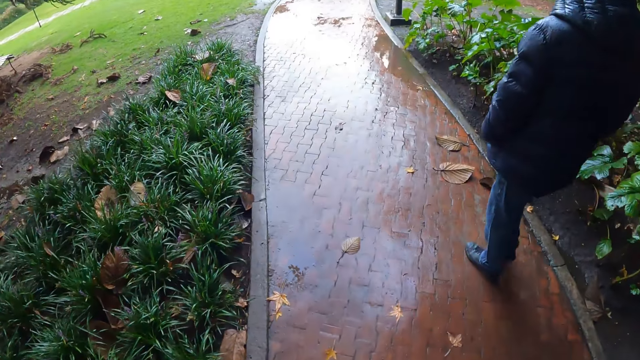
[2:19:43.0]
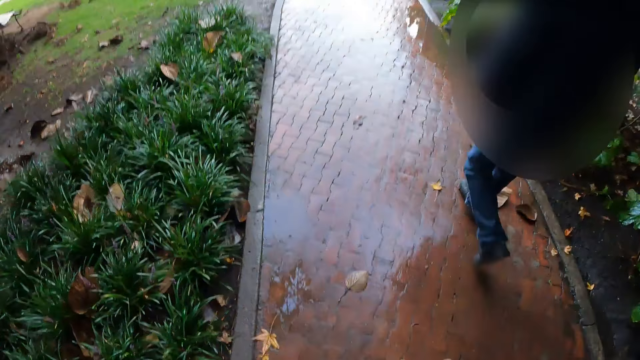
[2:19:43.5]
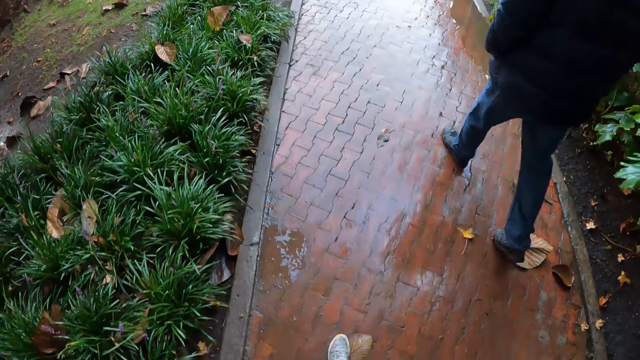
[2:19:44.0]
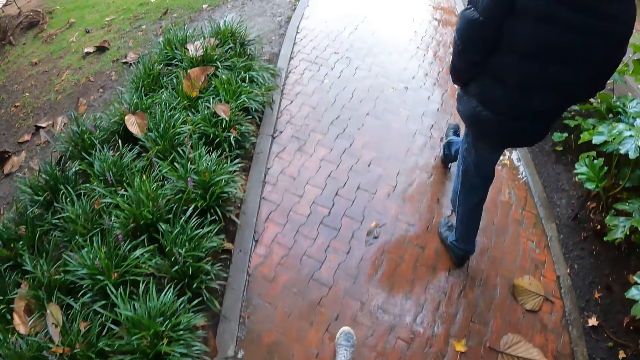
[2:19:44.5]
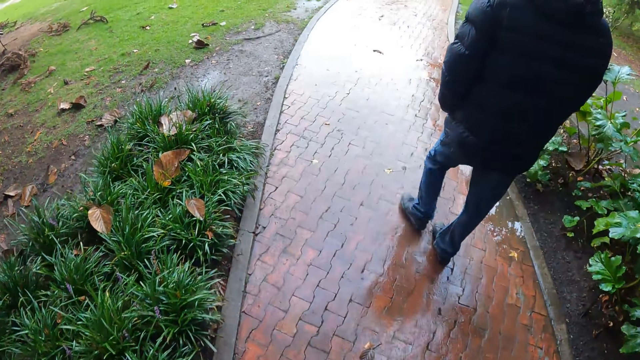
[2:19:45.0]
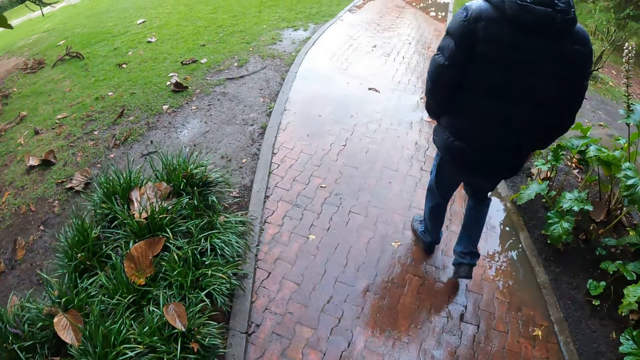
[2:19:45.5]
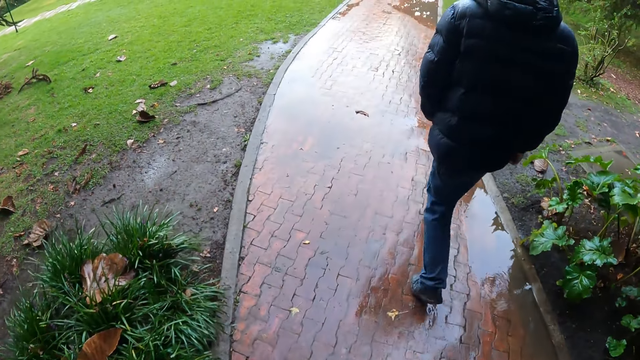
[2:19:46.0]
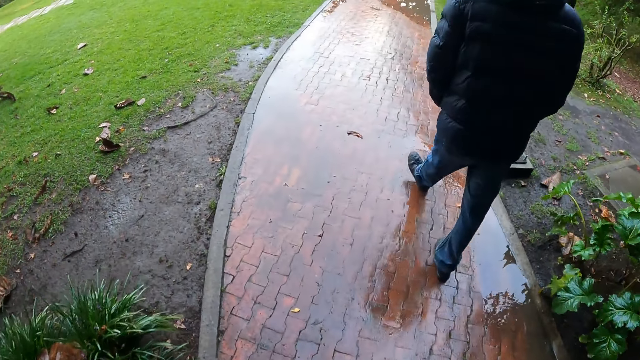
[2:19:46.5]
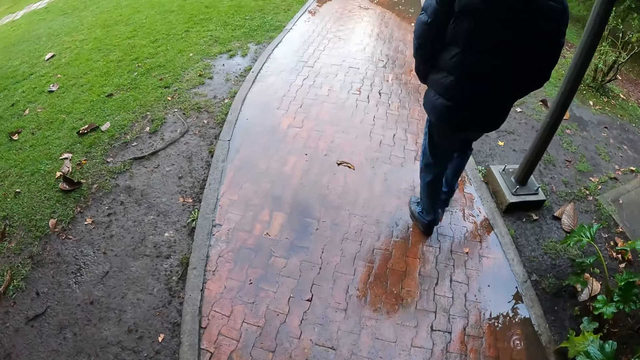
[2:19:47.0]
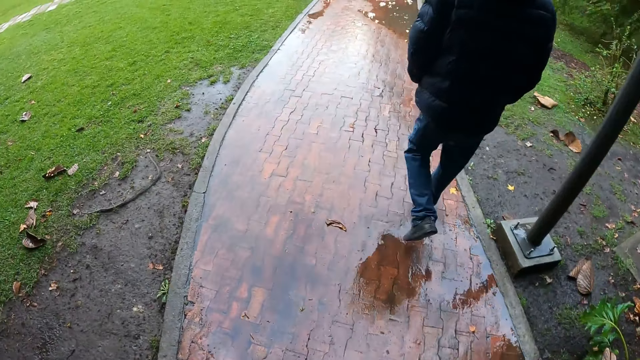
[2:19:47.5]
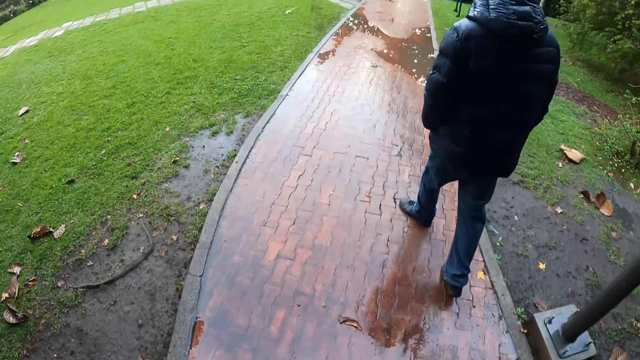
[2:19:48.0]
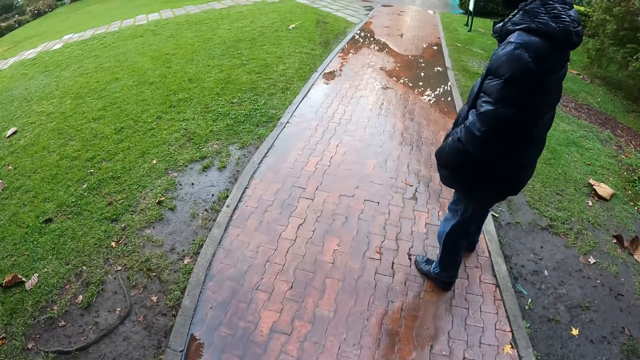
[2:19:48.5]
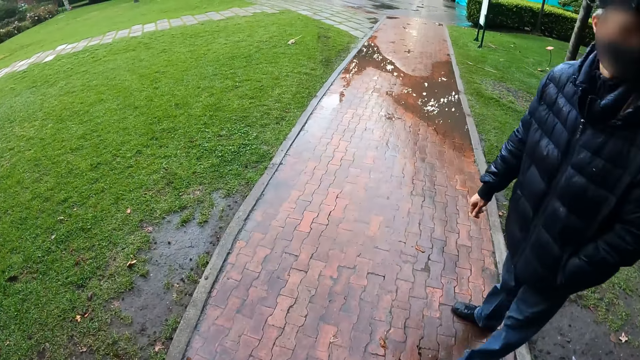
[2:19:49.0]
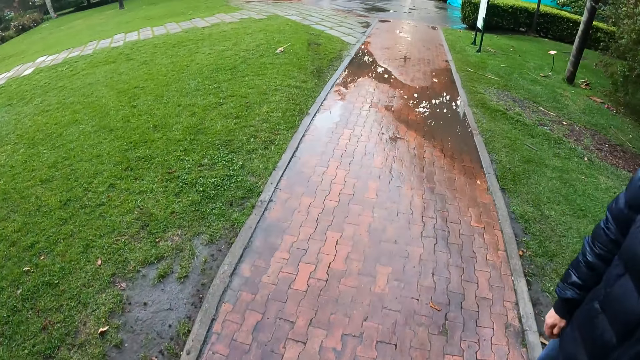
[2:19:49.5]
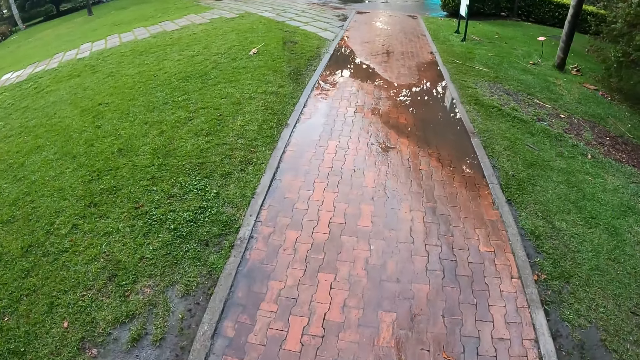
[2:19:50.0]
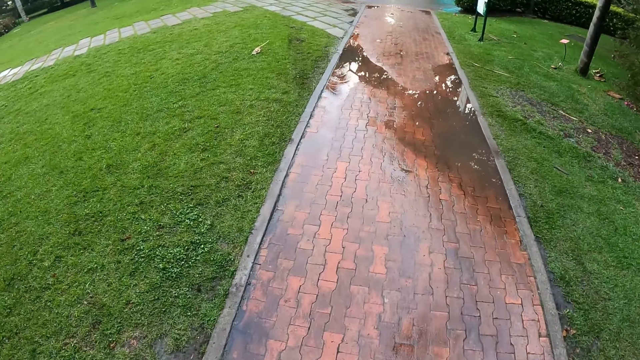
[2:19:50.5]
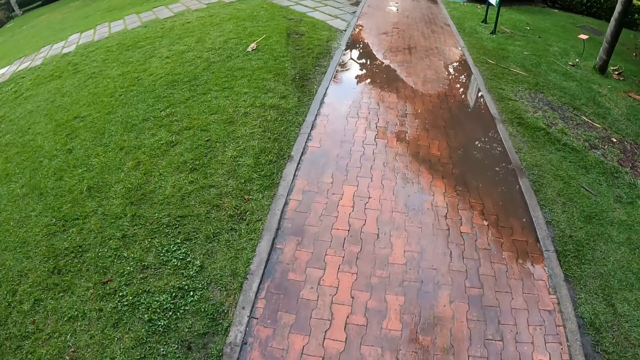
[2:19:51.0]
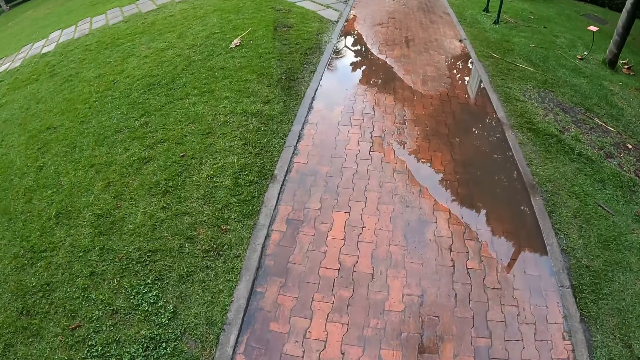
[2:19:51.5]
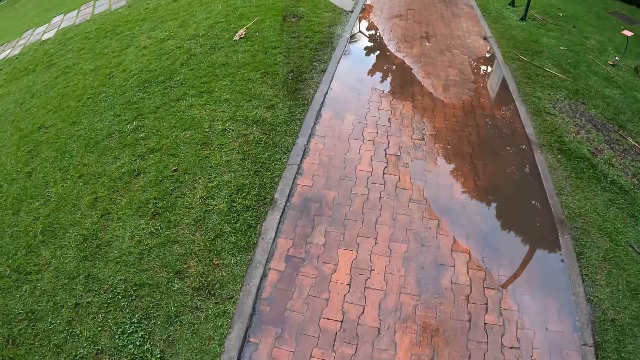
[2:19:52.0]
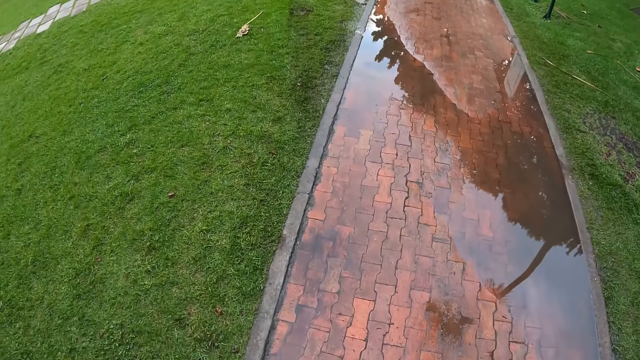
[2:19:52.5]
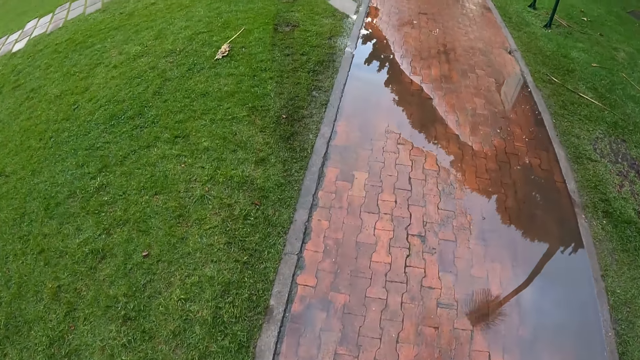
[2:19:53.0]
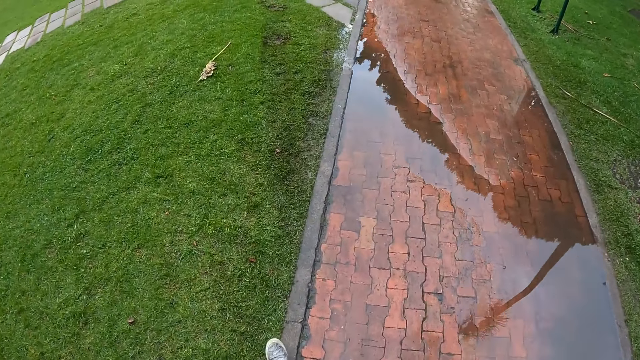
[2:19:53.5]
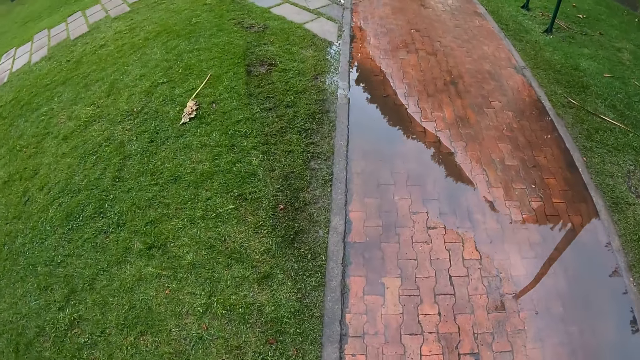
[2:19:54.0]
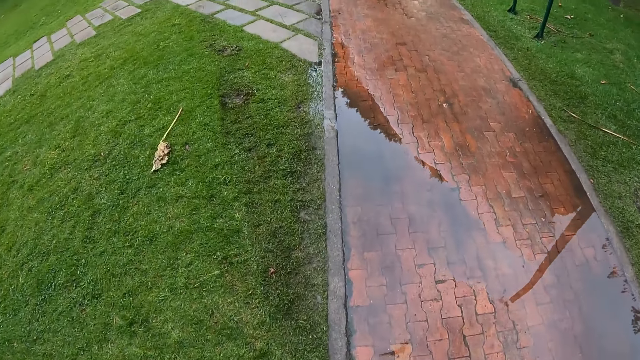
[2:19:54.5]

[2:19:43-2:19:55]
A woman walks around. The camera wearer looks down.

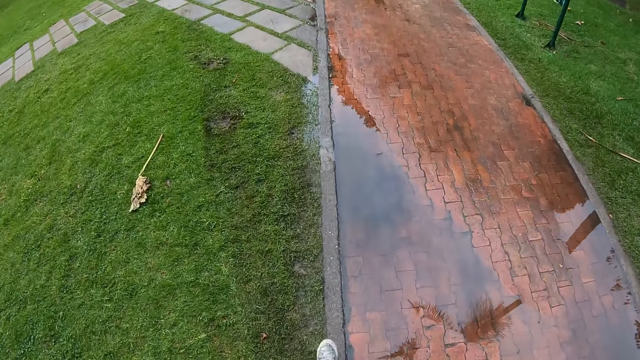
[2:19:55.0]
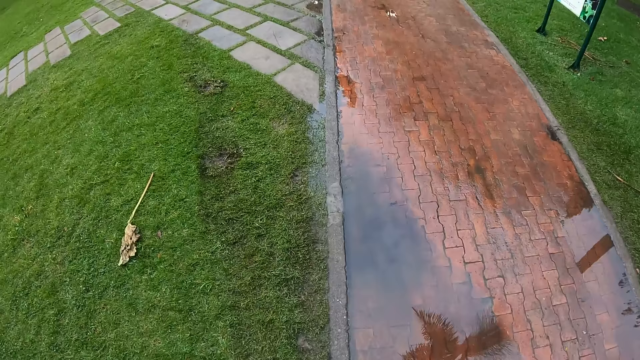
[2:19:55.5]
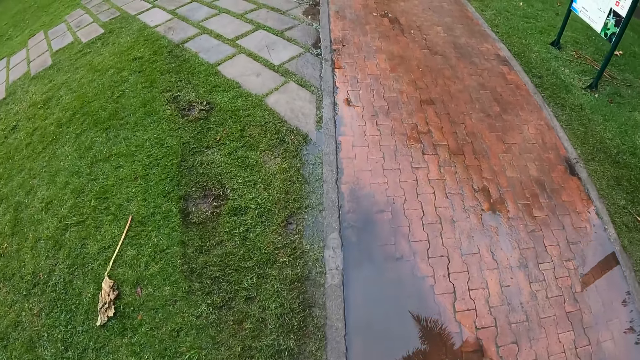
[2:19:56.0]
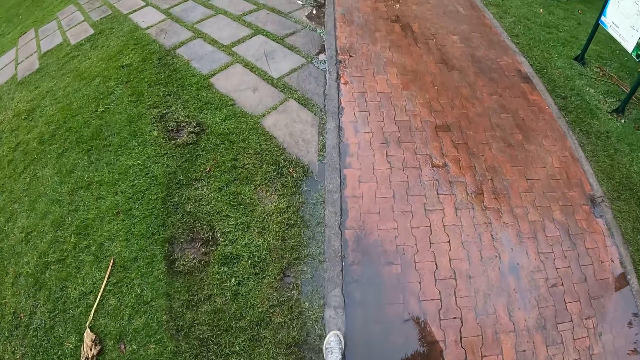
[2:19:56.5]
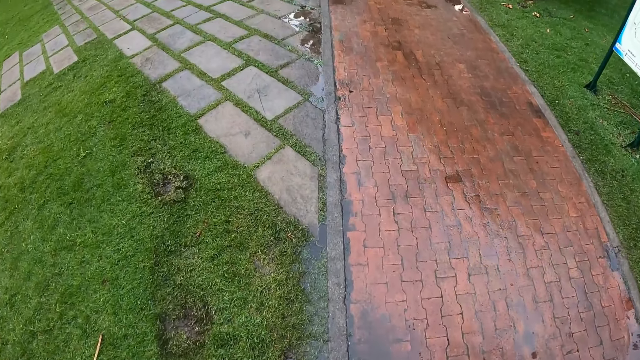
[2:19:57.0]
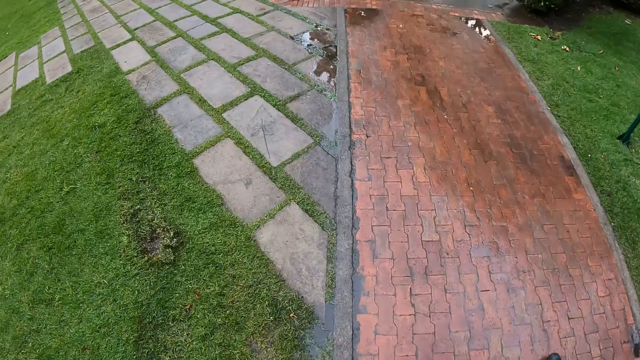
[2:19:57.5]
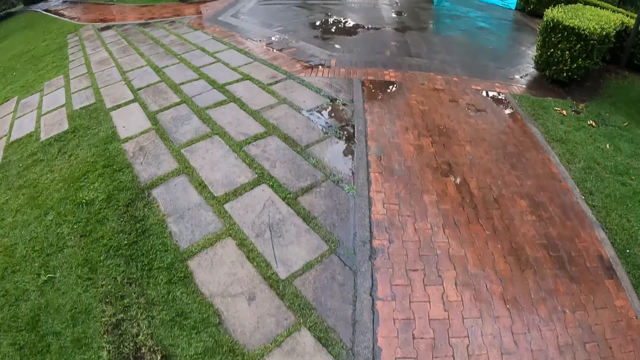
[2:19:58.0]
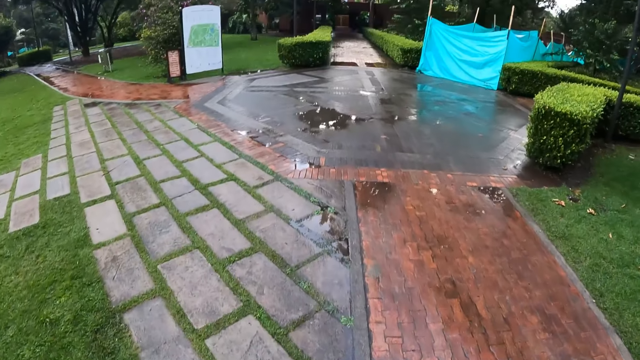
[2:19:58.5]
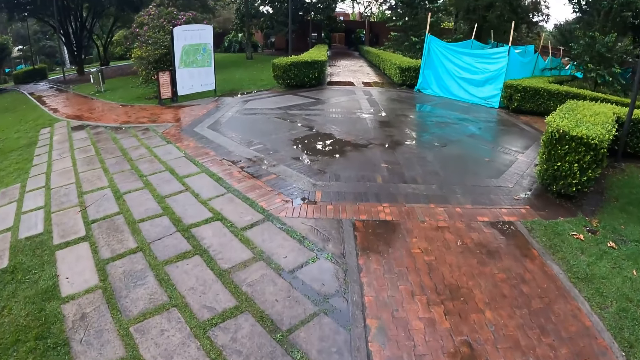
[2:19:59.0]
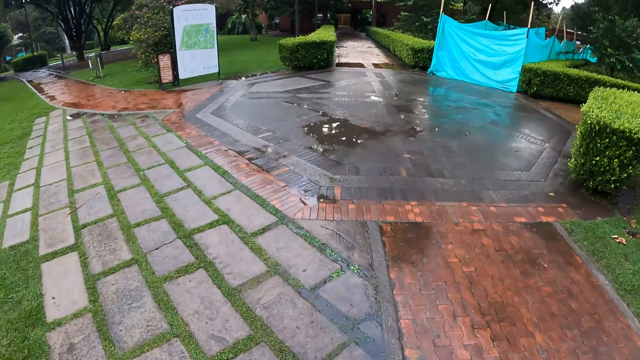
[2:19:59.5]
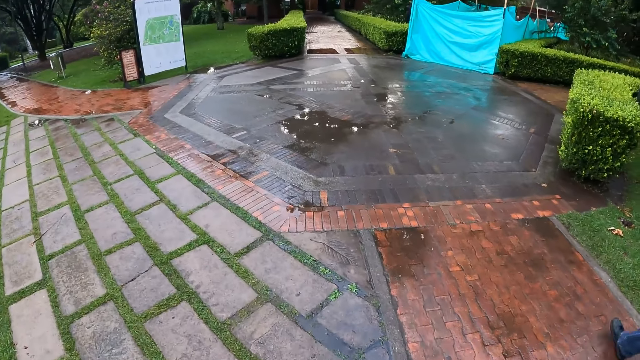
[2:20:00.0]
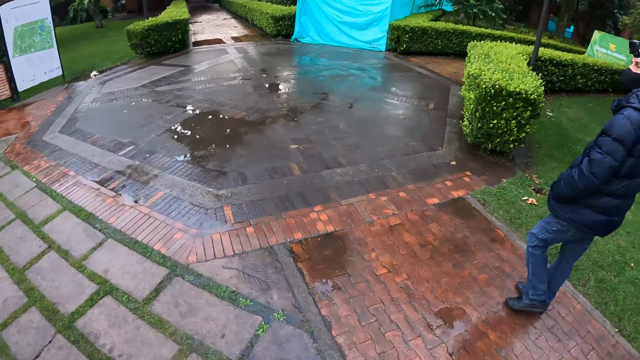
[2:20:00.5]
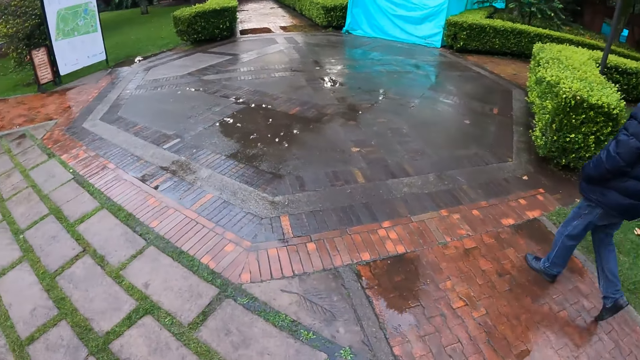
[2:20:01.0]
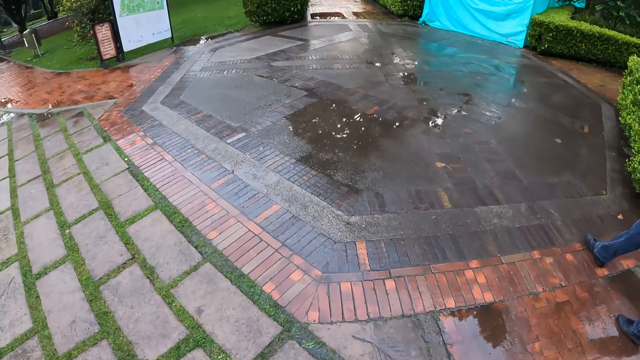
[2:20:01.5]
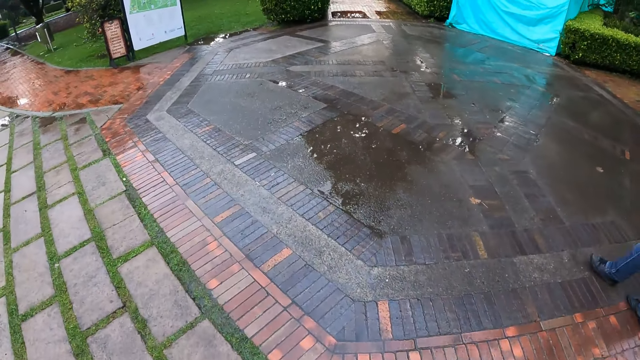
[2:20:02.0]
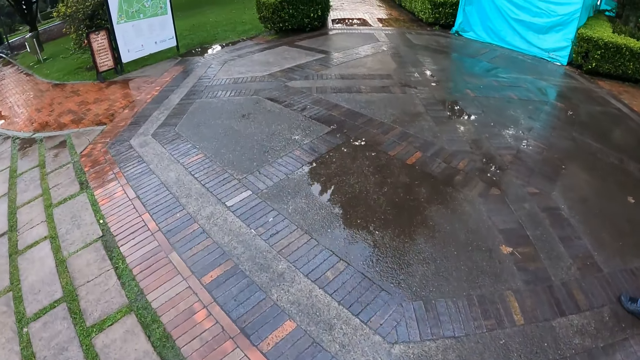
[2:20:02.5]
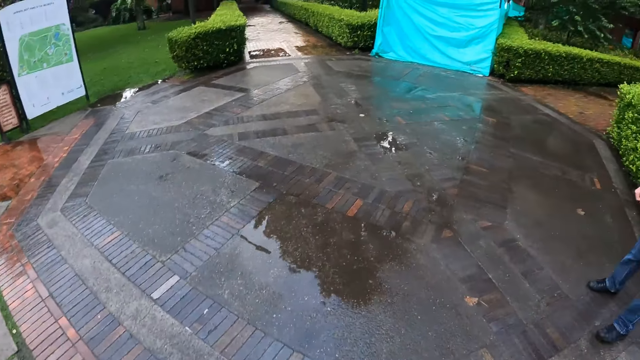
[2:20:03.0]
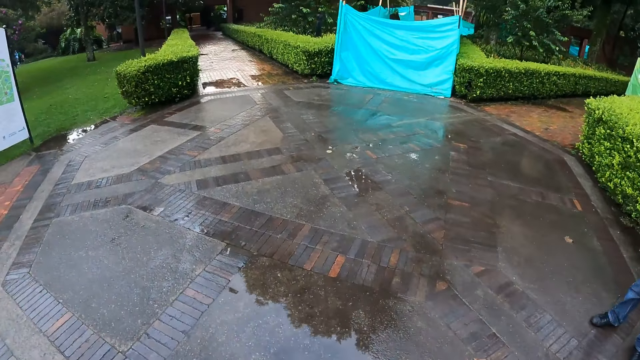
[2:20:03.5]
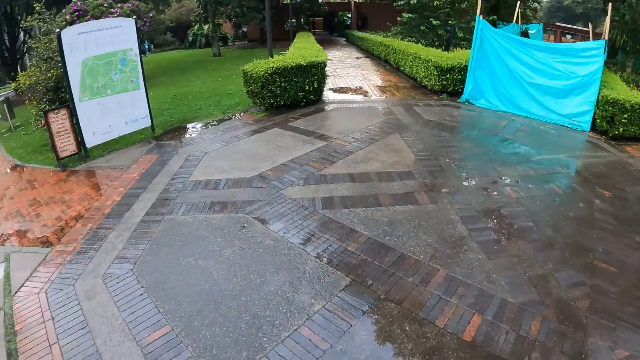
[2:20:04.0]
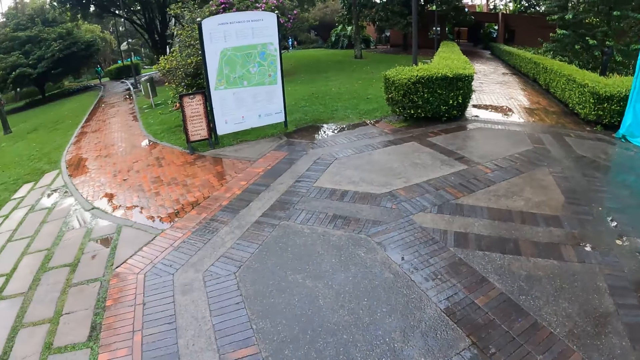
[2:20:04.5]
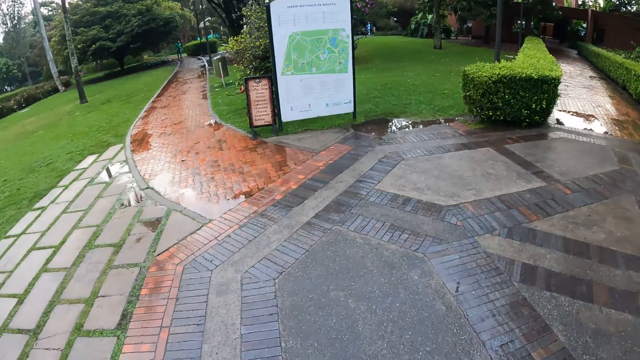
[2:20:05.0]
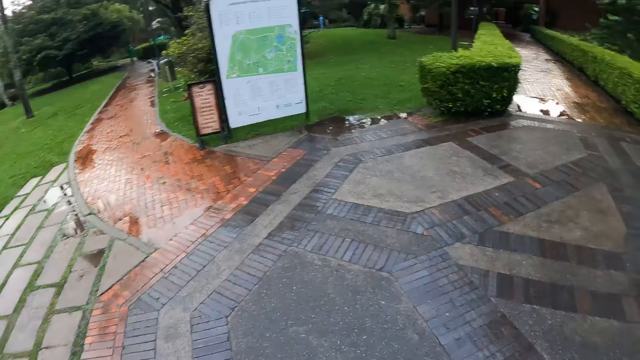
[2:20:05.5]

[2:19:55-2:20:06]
The camera wearer looks up. They look around.
